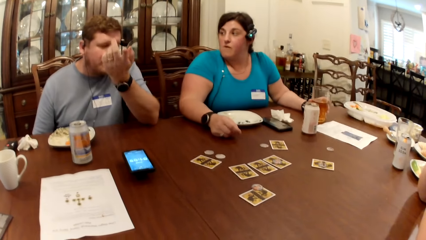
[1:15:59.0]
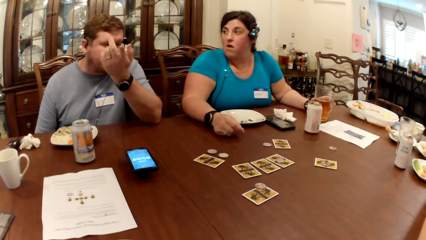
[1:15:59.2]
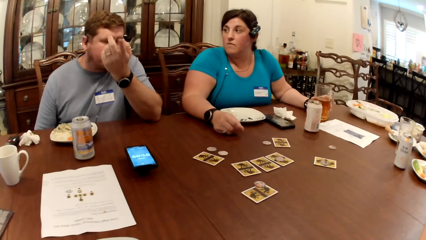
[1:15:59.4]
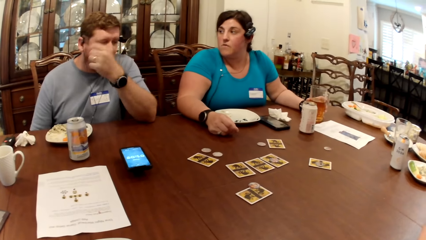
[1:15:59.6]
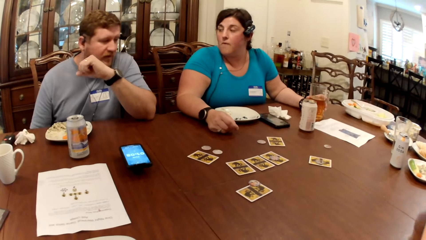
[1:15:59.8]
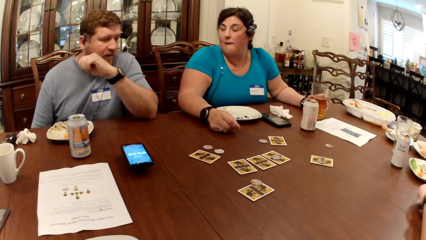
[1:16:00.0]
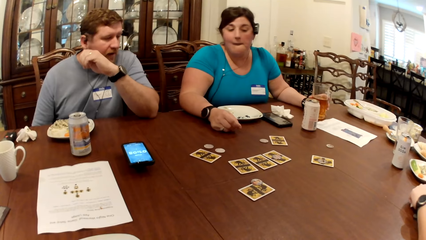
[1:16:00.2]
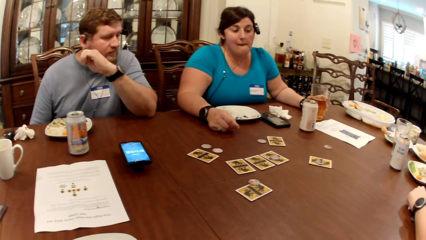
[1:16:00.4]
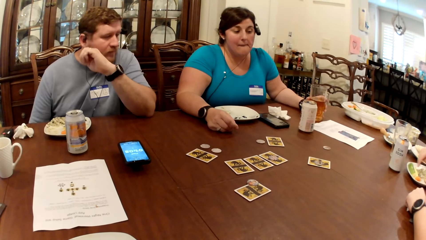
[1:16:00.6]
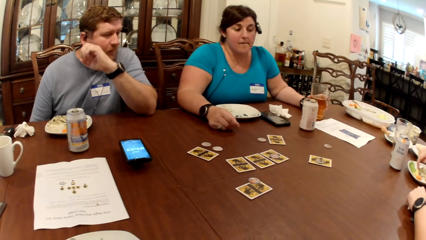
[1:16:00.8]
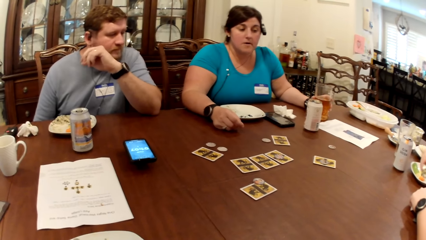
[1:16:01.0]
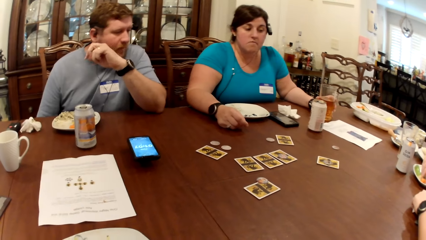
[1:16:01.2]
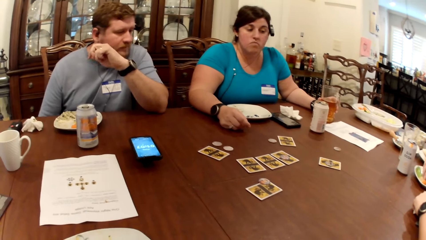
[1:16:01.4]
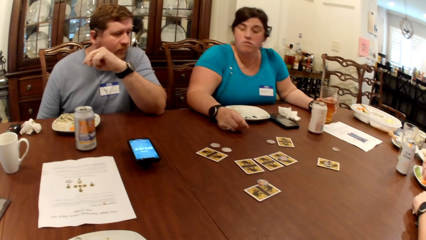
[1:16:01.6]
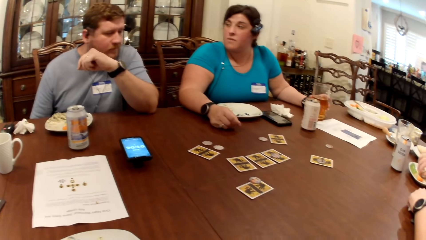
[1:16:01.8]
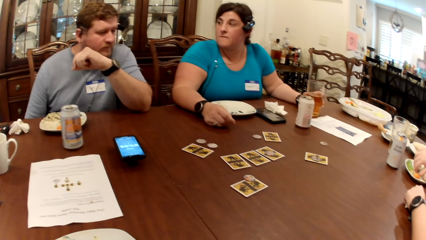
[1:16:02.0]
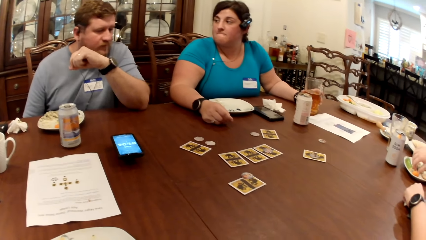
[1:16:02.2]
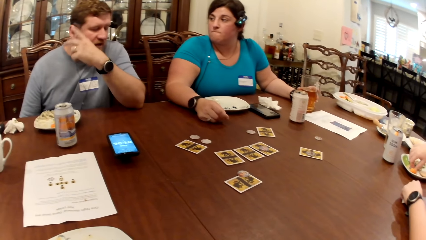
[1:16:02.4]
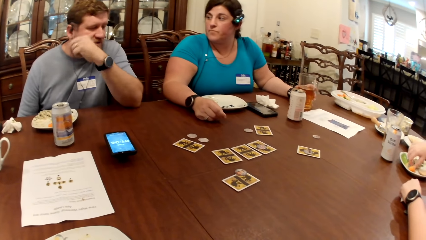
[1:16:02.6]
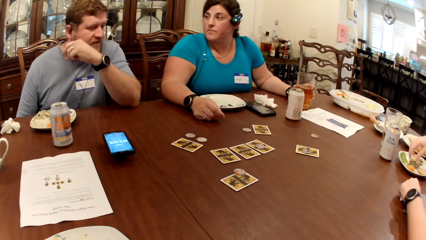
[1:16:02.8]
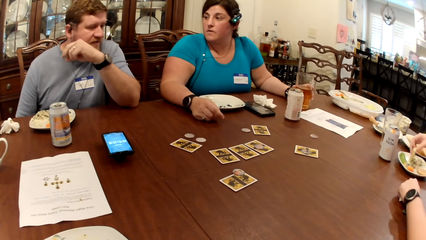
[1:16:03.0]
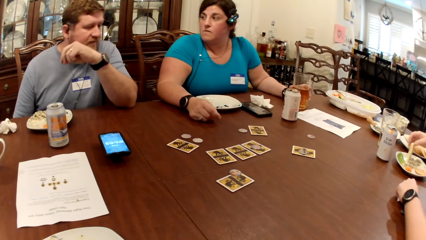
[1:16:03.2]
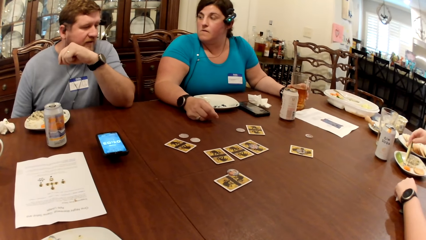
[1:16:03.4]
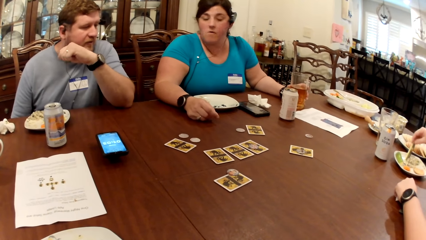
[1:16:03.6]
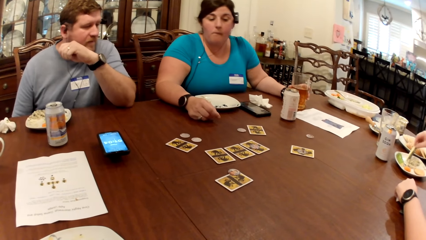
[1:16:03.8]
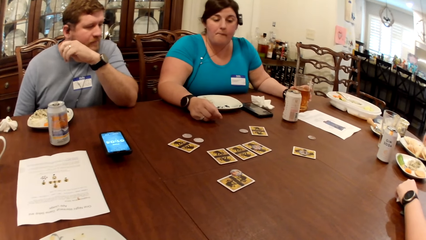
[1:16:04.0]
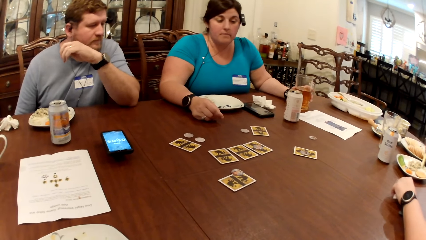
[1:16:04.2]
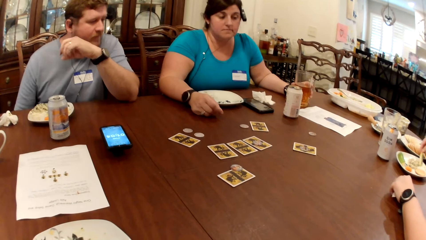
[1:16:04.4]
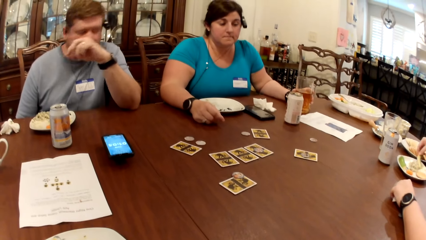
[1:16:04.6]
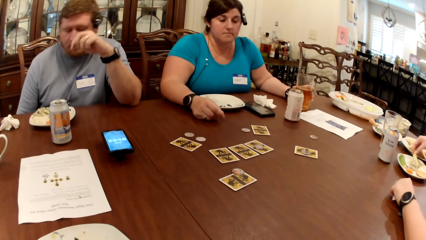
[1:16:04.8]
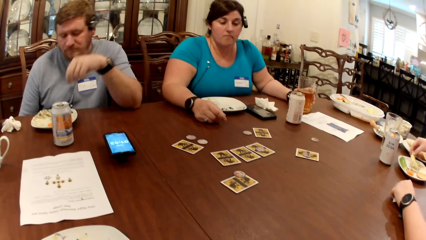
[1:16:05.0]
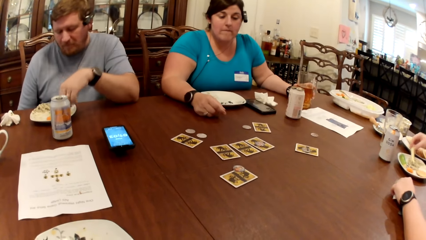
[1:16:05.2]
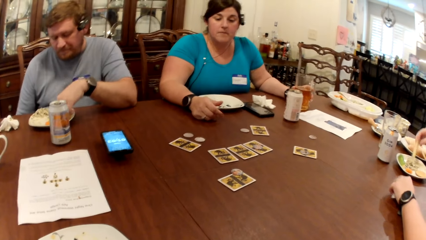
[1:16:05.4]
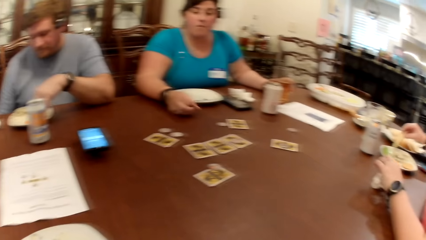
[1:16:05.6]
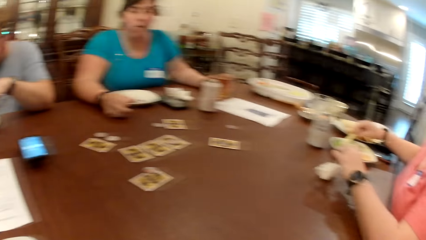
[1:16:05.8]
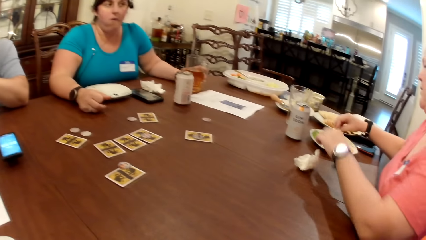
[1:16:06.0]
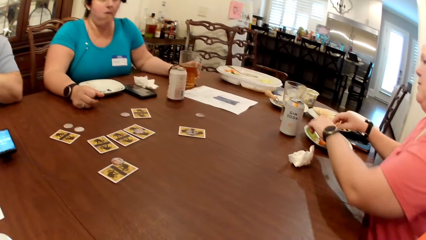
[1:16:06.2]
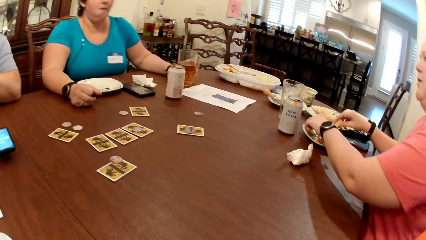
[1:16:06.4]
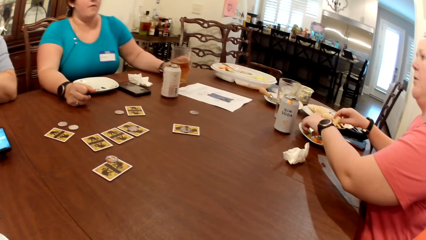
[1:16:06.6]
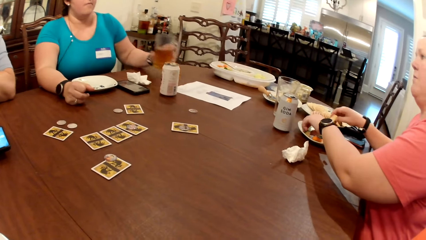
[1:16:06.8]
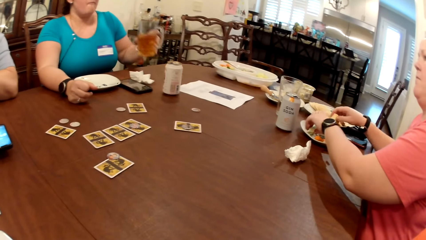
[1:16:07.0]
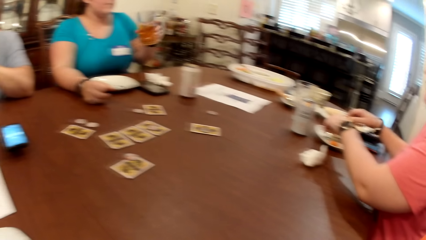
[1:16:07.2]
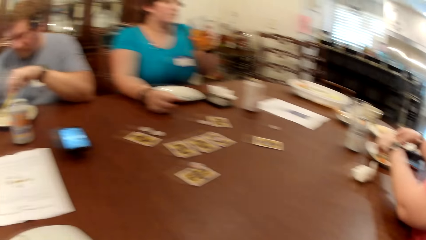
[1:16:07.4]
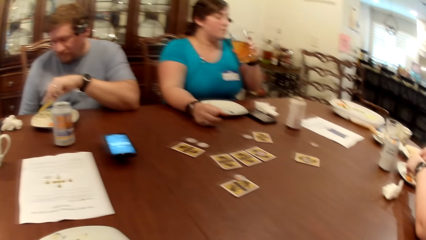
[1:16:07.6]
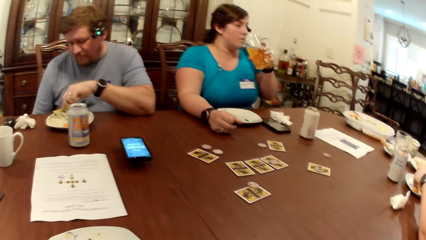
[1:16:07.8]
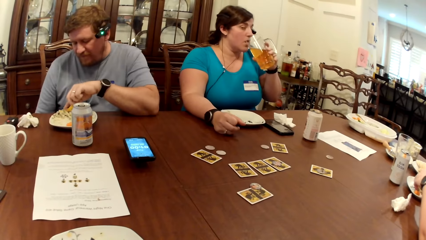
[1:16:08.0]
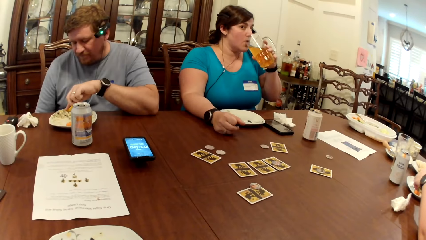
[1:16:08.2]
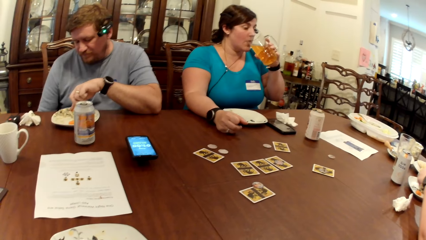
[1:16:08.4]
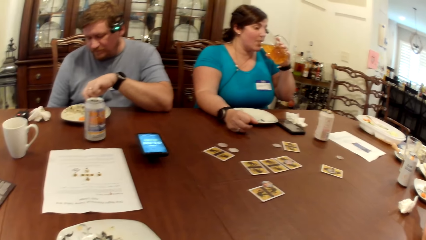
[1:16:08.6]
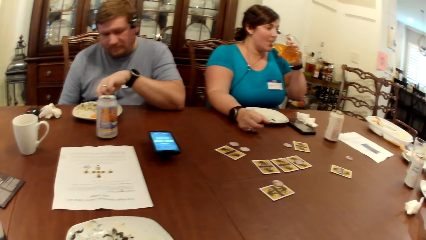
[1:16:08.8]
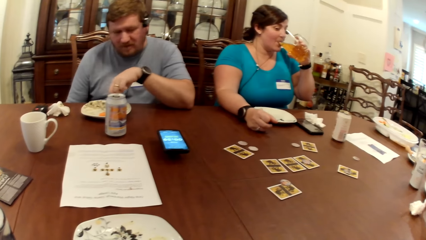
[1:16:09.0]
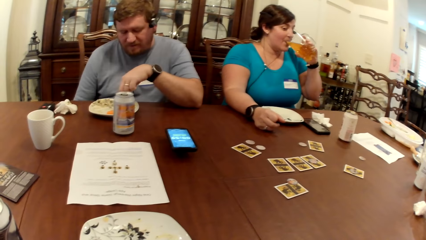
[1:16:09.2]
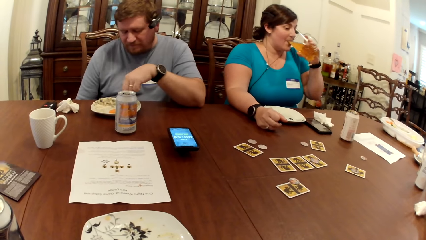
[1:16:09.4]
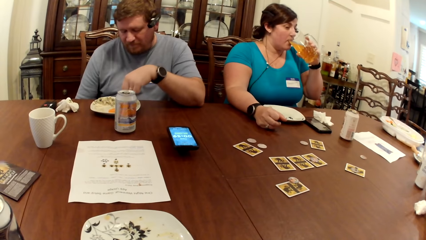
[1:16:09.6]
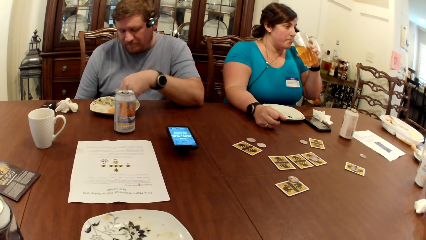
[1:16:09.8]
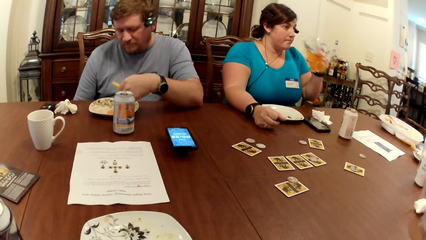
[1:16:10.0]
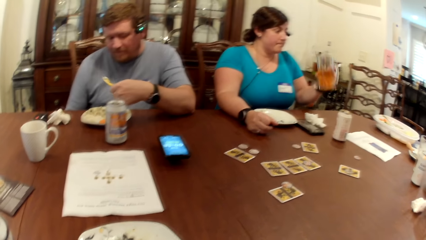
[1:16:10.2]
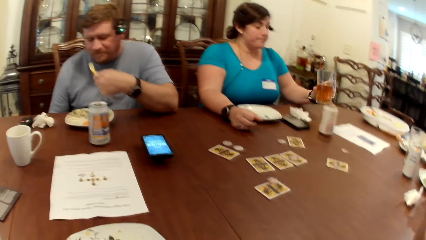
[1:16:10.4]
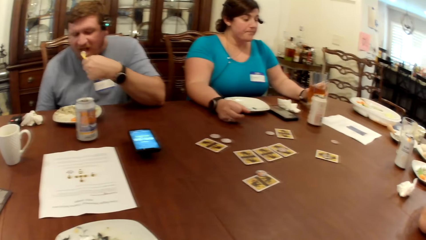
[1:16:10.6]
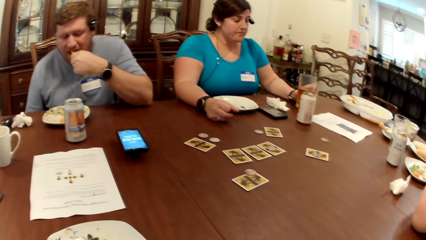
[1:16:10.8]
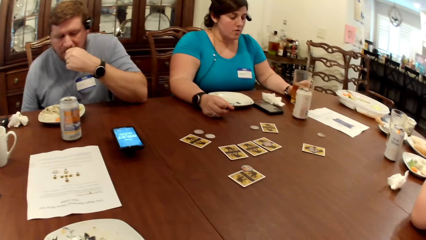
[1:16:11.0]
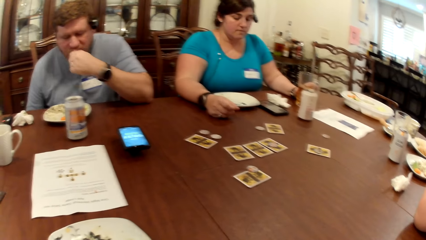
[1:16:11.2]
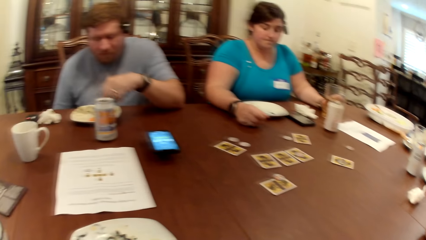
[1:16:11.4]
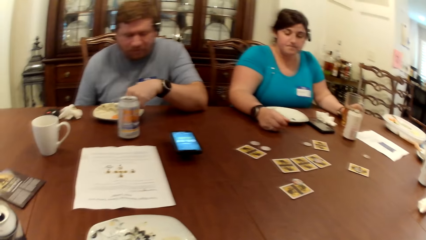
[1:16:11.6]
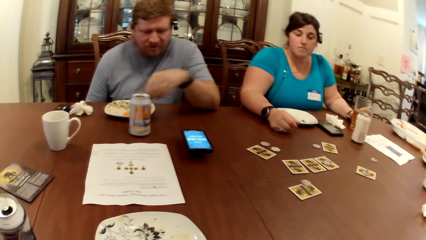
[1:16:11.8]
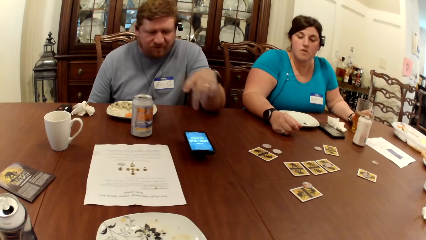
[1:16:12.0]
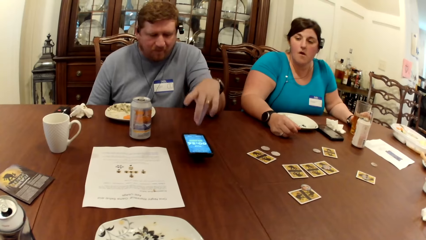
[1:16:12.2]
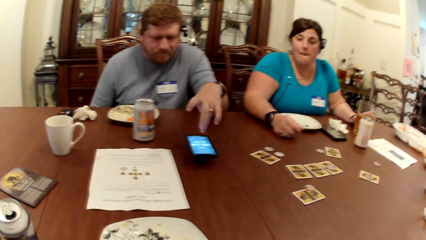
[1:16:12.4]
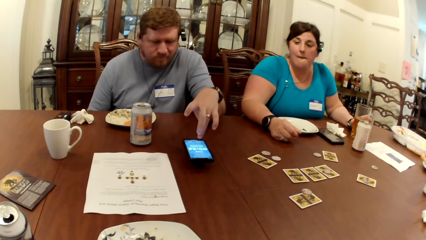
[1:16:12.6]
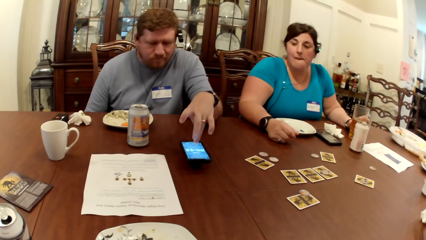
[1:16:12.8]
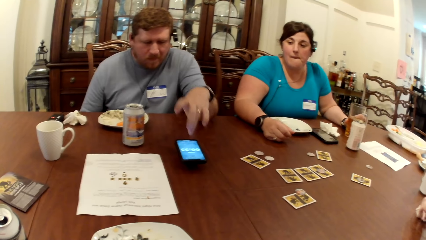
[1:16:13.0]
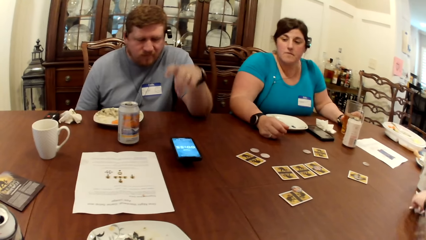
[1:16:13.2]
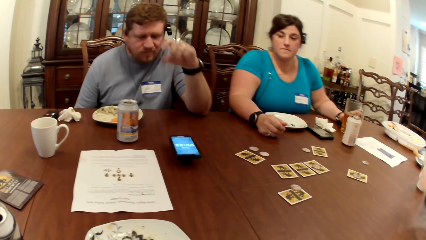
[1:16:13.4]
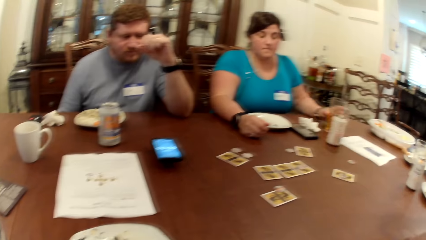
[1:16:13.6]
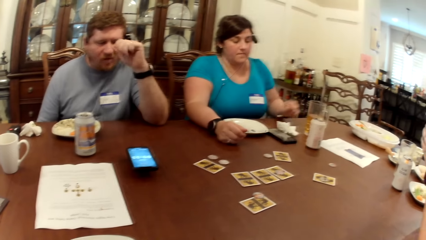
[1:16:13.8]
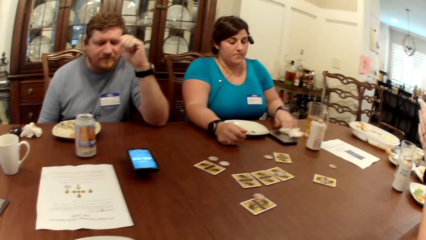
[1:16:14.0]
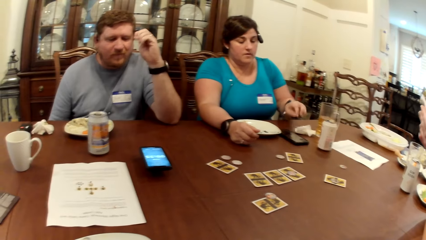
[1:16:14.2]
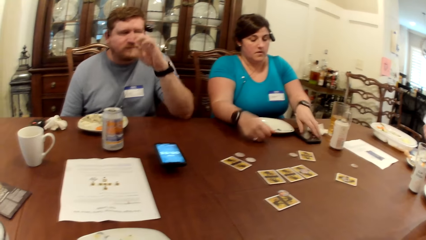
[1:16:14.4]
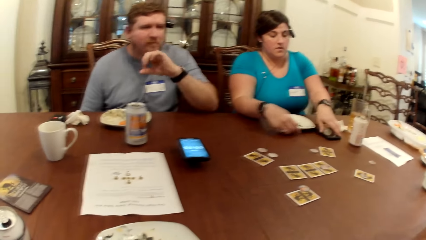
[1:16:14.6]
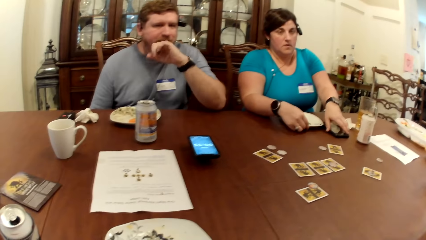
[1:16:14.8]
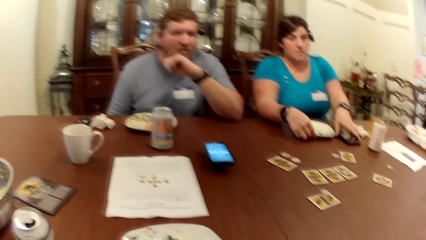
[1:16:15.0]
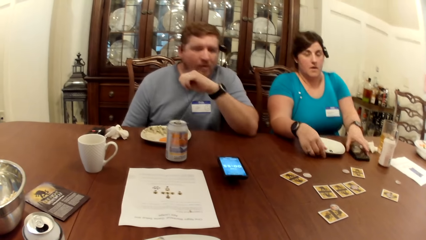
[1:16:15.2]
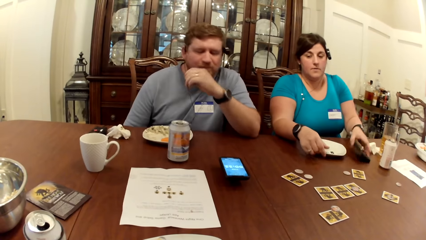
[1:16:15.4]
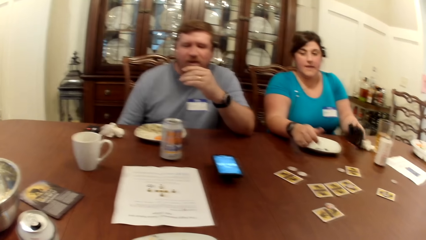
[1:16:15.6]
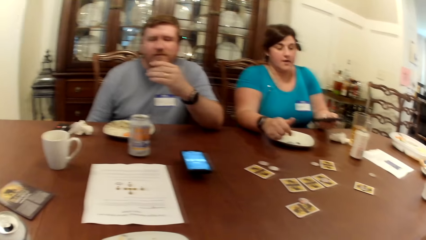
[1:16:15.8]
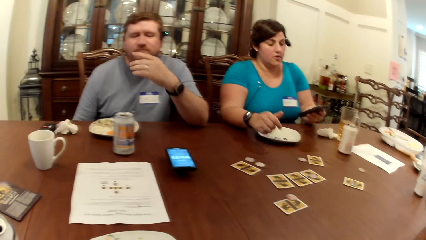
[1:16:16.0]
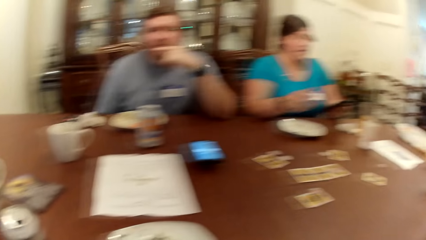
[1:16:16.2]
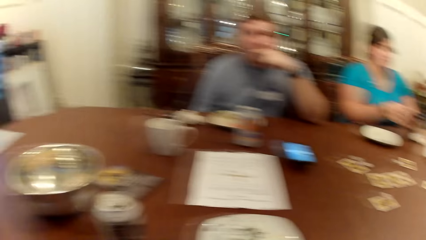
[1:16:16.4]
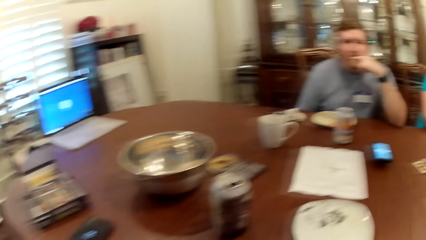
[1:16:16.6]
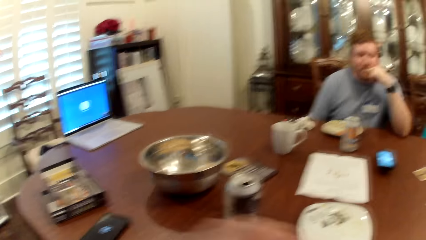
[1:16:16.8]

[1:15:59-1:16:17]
A woman picks a celery from the plate on the table with her right hand. She picks sauce from the plate on the table with the celery in her right hand. A man picks at the carrot in the plate with his left hand. Another woman picks the glass of juice from the table with her left hand. The first woman puts a piece of vegetable on the celery with a spoon in her left hand. The other woman drinks from the glass of juice in her left hand and drops the glass of juice on the table with her left hand. The man eats the carrot with his left hand and operates a phone on the table with his left hand. The first woman picks the paper towel from the table with her left hand. The other woman moves the paper towel on the table with her left hand. The first woman wipes both hands with the paper towel. The other woman picks the phone from the table with her left hand and moves the plate on the table with her right hand.
